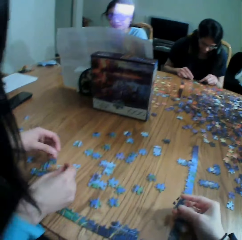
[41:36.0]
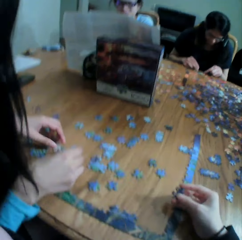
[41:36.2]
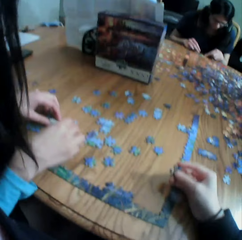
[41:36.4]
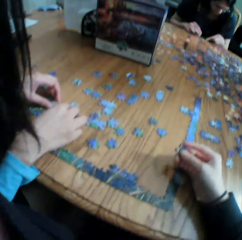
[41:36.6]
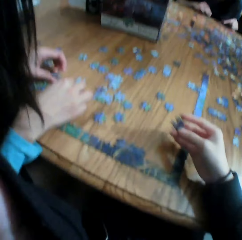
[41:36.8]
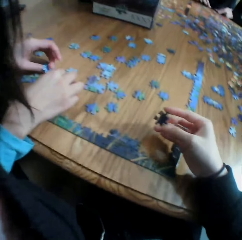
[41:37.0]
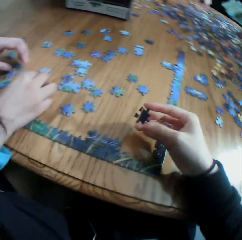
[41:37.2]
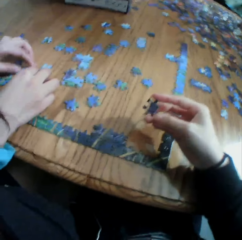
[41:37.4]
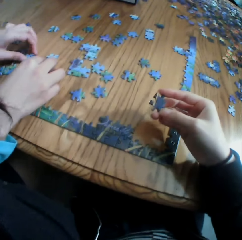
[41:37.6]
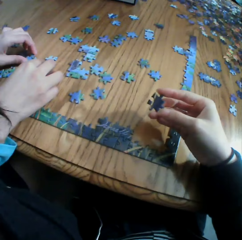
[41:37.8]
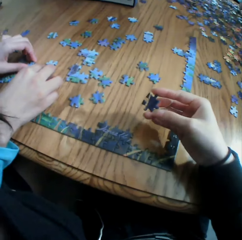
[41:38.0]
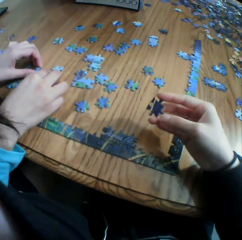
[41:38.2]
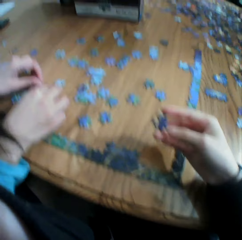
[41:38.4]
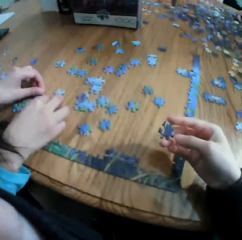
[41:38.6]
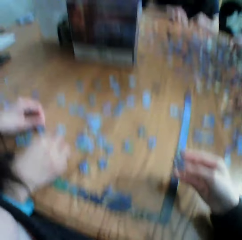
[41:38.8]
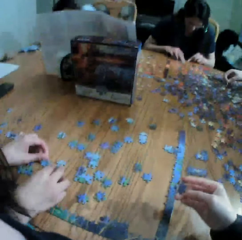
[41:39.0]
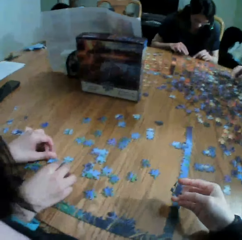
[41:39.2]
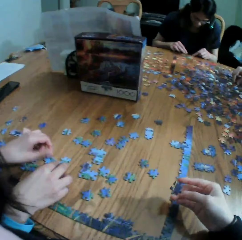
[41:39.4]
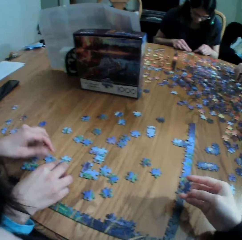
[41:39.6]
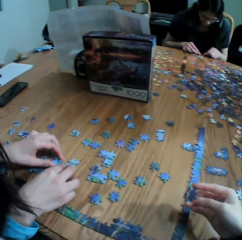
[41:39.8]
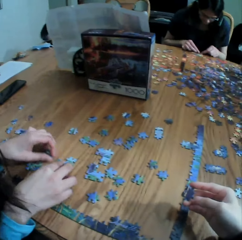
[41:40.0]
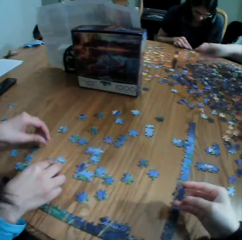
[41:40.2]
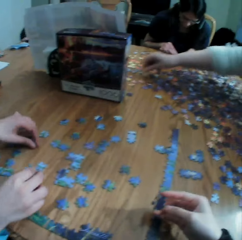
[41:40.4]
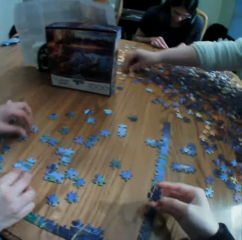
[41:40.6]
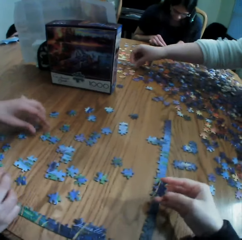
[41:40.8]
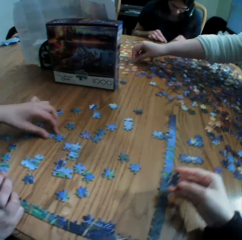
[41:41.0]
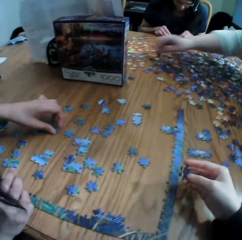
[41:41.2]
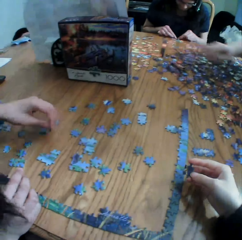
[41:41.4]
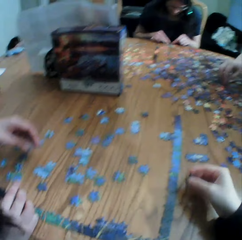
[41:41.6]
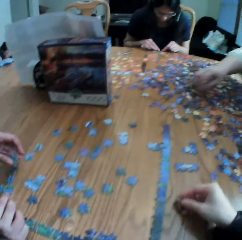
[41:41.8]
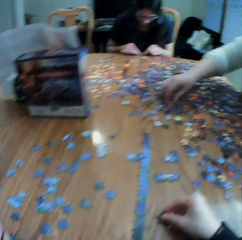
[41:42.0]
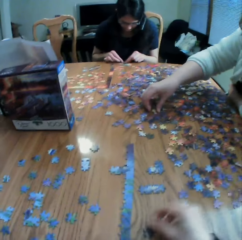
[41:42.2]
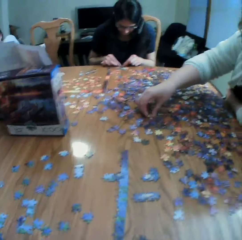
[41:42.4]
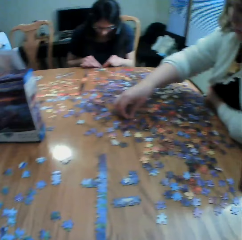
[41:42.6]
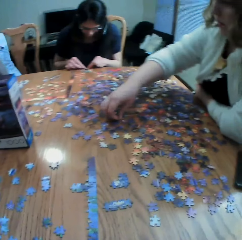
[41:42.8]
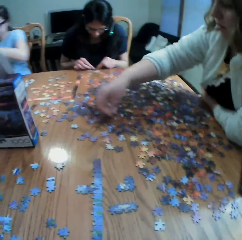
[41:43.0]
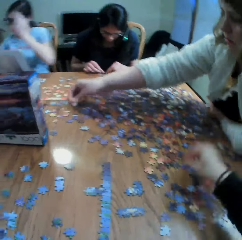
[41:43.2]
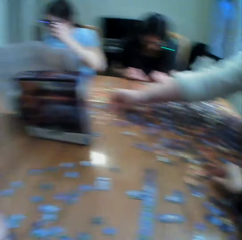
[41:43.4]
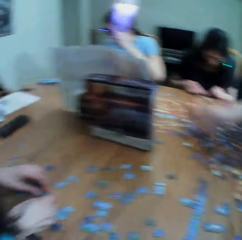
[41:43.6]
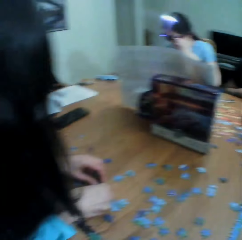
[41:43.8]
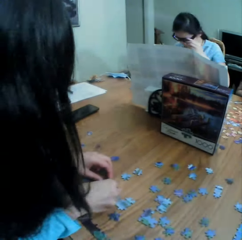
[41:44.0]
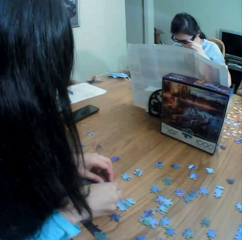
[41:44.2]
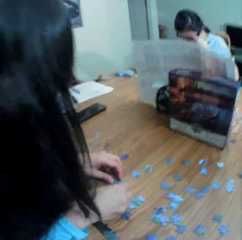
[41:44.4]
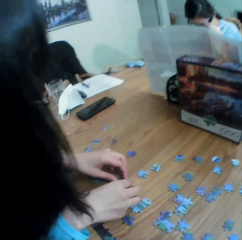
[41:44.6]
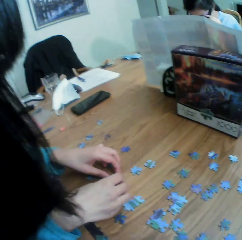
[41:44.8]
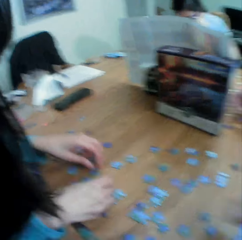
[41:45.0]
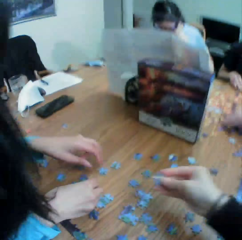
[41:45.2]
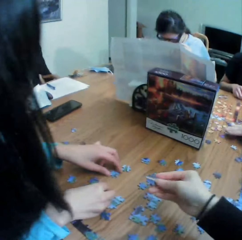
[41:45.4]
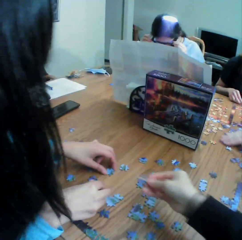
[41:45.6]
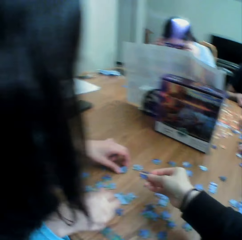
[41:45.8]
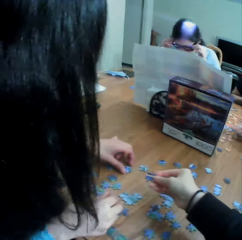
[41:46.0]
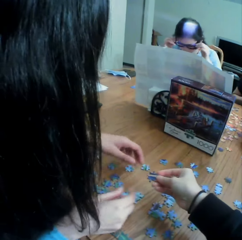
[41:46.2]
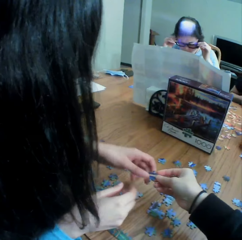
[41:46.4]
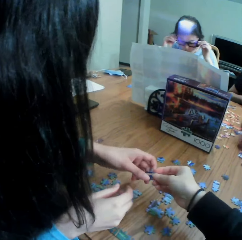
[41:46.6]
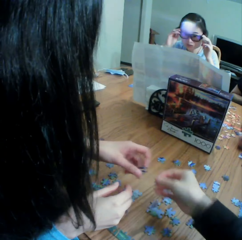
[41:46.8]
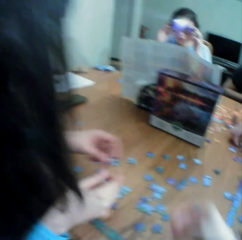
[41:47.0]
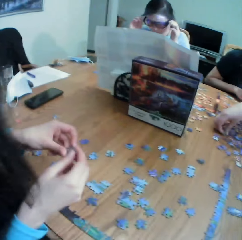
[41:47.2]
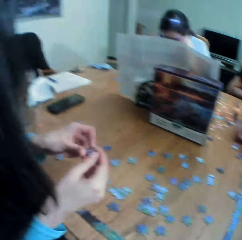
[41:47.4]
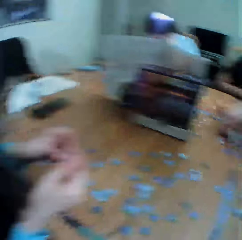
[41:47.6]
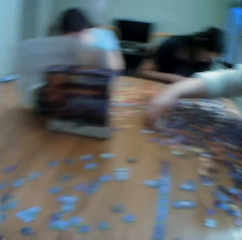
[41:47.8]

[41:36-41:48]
A woman converses with the camera wearer. The camera wearer shows the woman the paper puzzle. The woman converses with the camera wearer. The camera wearer puts the paper puzzle on the table. They lift the right hand. They look at the box on the table. They hand the woman a paper puzzle.

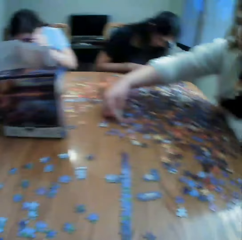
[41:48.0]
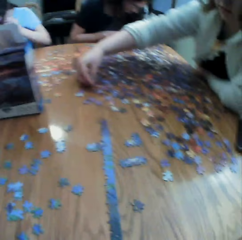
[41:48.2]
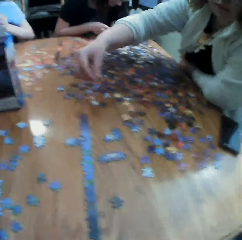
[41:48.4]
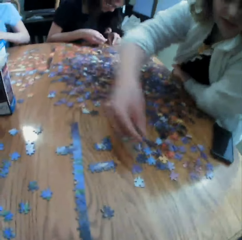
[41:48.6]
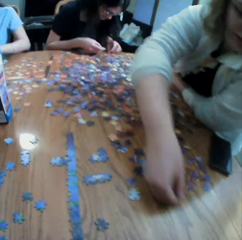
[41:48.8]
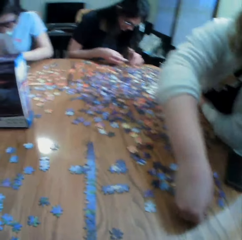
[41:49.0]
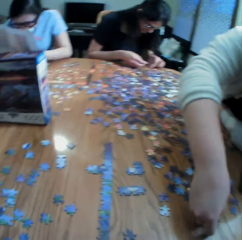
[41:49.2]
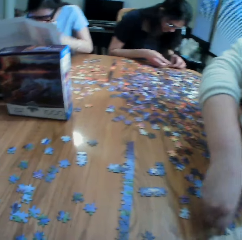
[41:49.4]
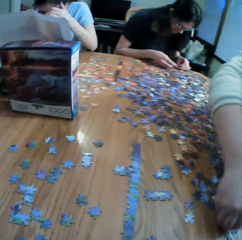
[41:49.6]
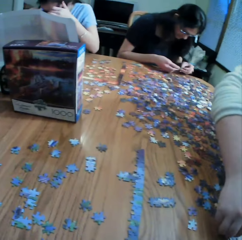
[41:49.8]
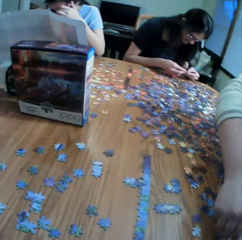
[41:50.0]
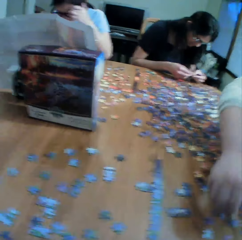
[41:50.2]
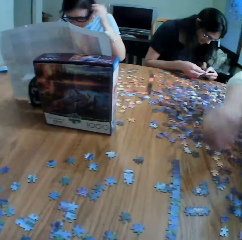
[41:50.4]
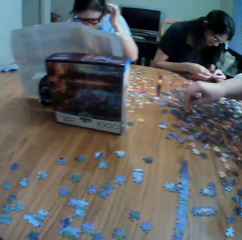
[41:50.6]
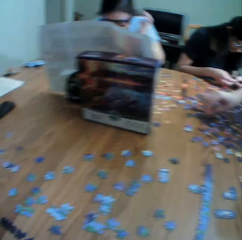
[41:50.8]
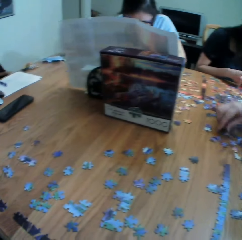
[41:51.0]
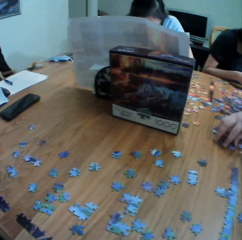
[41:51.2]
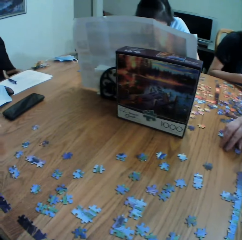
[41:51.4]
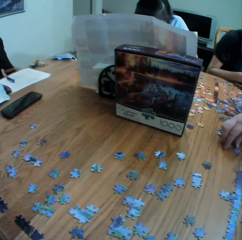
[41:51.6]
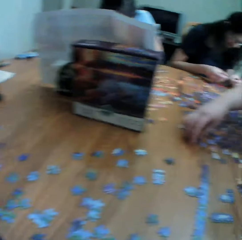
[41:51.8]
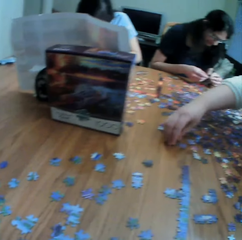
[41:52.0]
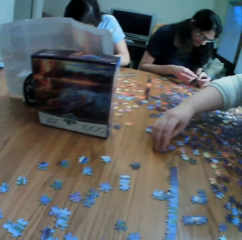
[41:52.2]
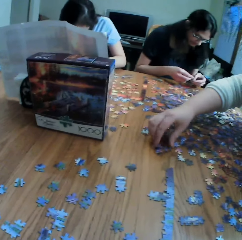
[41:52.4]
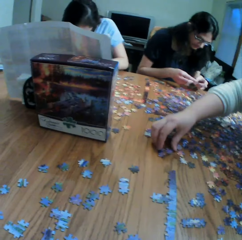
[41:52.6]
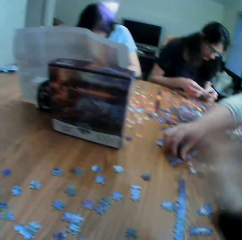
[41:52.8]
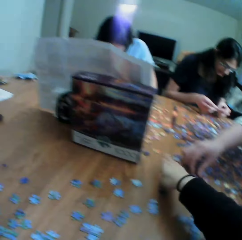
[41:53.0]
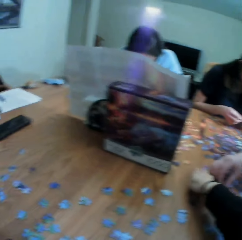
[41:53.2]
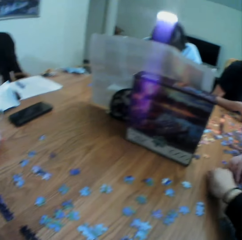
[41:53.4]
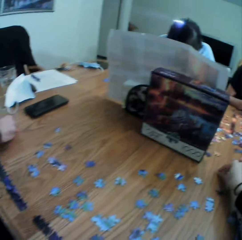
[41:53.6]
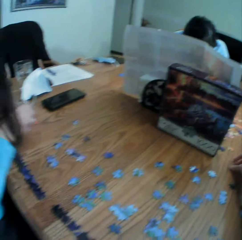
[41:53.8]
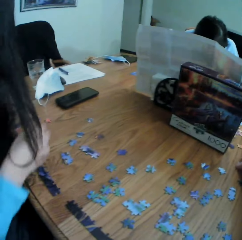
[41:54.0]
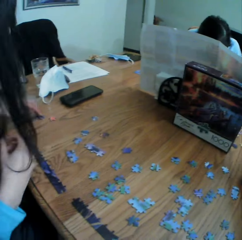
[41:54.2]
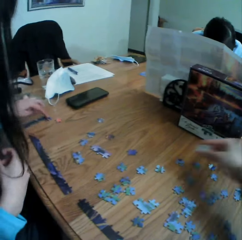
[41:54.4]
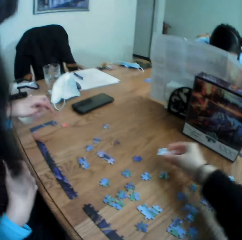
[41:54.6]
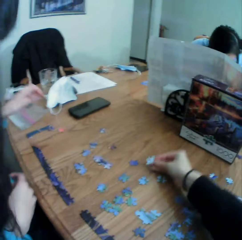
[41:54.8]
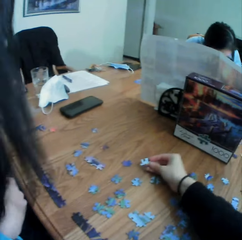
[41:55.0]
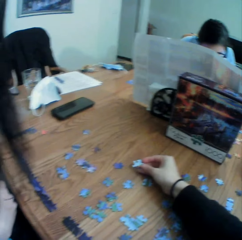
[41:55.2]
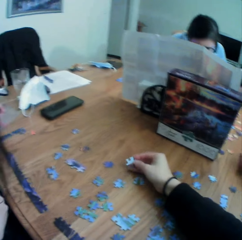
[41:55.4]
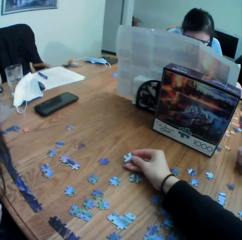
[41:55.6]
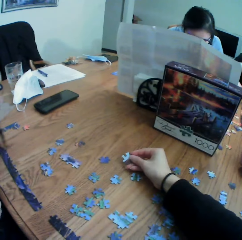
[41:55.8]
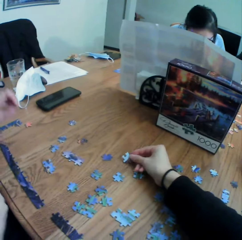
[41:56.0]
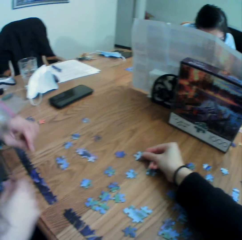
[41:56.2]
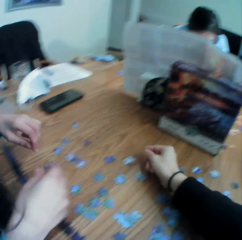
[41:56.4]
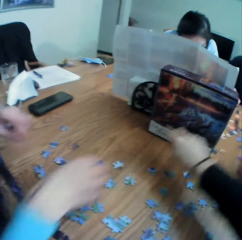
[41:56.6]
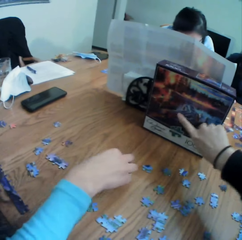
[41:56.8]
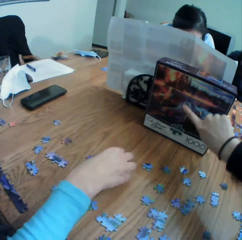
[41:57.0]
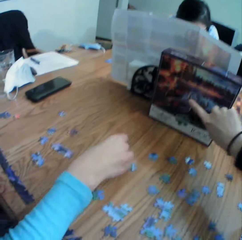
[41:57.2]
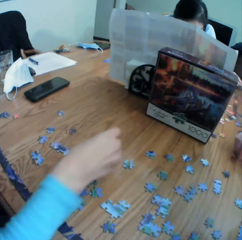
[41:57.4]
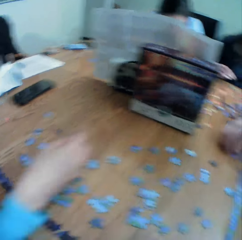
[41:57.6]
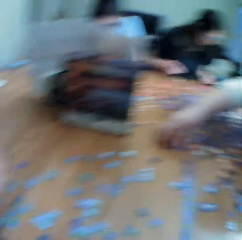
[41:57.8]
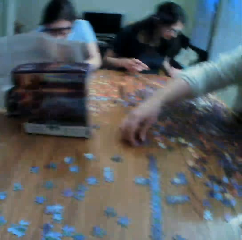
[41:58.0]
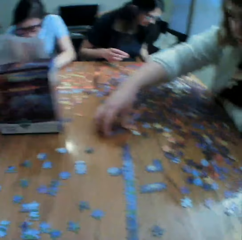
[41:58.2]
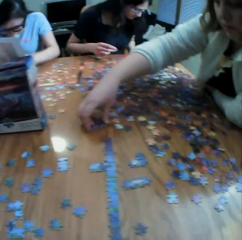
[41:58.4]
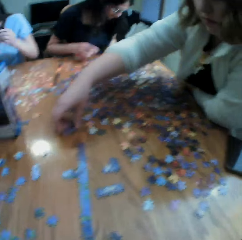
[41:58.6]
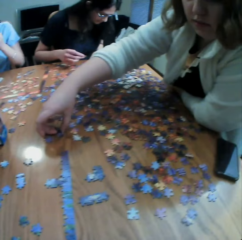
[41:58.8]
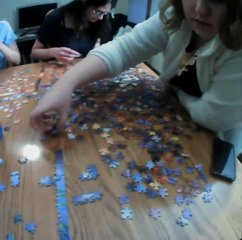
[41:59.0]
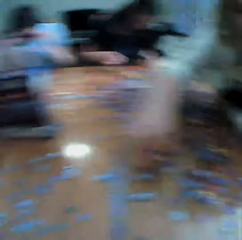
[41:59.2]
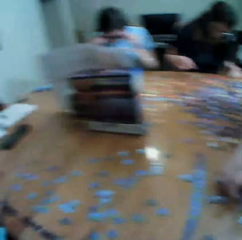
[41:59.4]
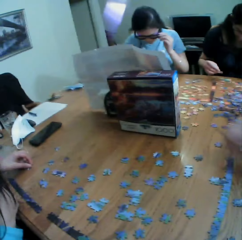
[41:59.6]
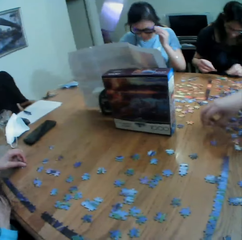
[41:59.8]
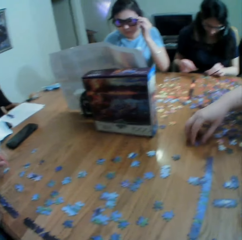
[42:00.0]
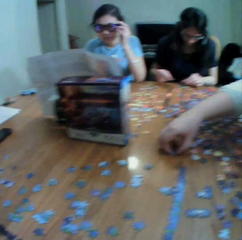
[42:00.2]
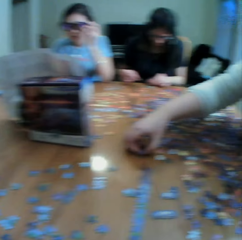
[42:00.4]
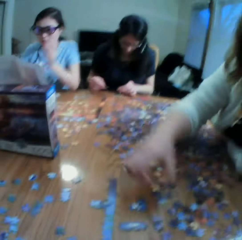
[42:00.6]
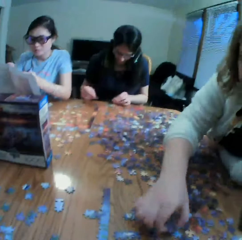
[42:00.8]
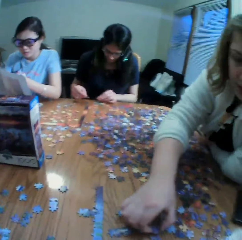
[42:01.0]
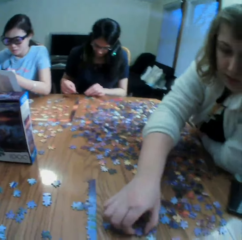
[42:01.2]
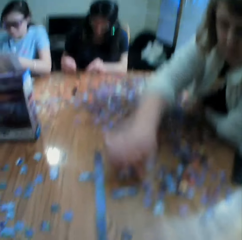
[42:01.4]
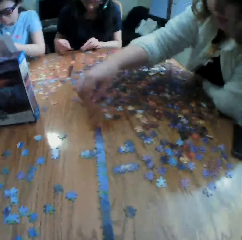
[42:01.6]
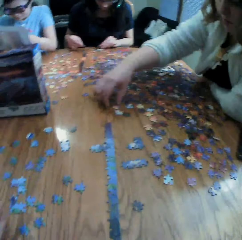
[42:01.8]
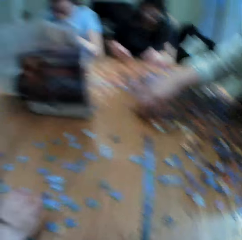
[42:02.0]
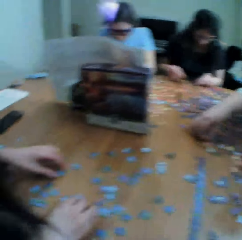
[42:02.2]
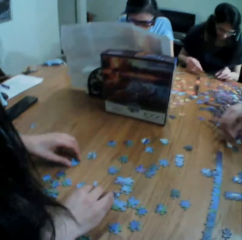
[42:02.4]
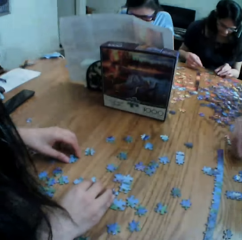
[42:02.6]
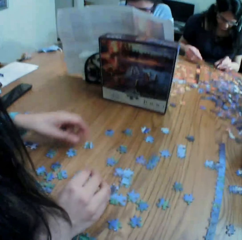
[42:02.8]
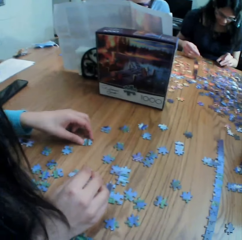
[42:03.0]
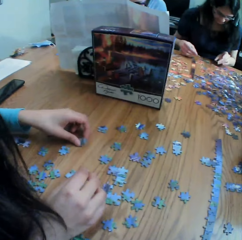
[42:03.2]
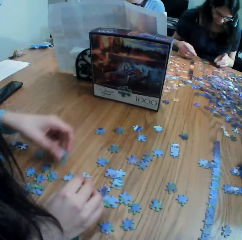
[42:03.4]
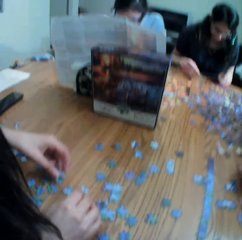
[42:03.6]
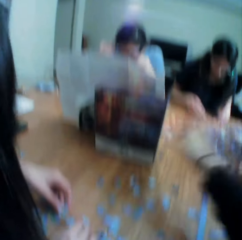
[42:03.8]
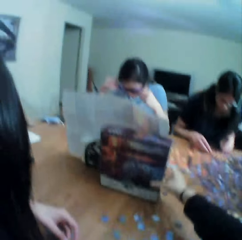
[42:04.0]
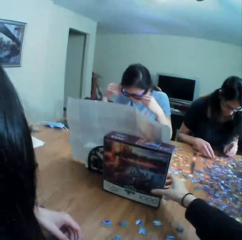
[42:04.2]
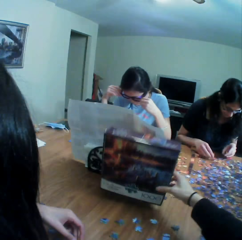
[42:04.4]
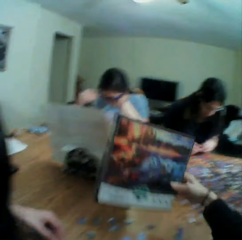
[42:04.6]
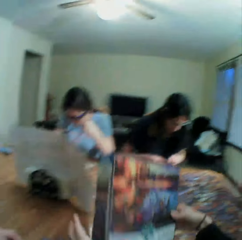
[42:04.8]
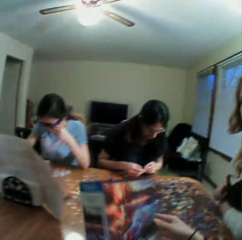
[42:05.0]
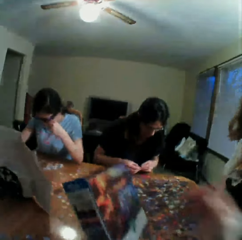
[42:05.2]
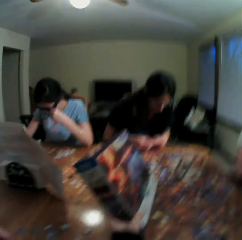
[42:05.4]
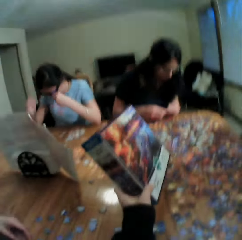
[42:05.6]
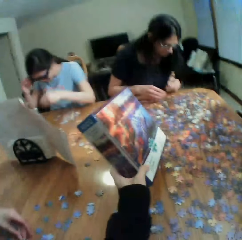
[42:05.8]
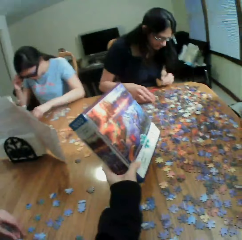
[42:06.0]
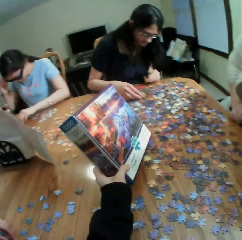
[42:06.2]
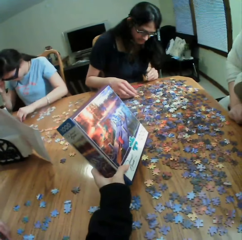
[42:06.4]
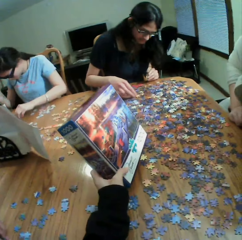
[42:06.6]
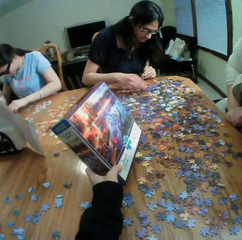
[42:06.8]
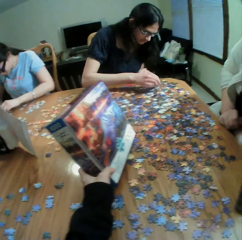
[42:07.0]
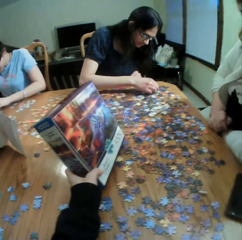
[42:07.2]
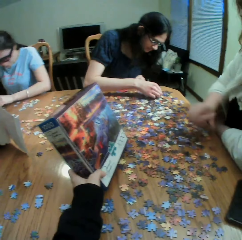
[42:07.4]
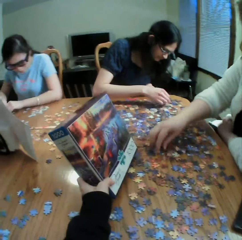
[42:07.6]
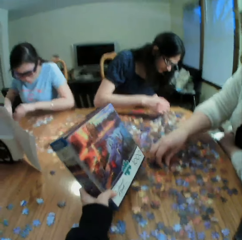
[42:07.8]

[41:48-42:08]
The camera wearer looks at the paper puzzles on the table. They look at the box on the table. They pick up a paper puzzle on the table. They put the paper puzzle on the table. They point at the box. They touch the jigsaw puzzle box. They look at a woman. They talk. The woman picks up a paper puzzle. The camera wearer looks at the box on the table. They take the box on the table. They put the box on the left hand. They check the jigsaw puzzle box. They show the woman the box.
